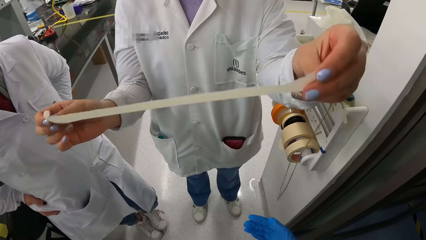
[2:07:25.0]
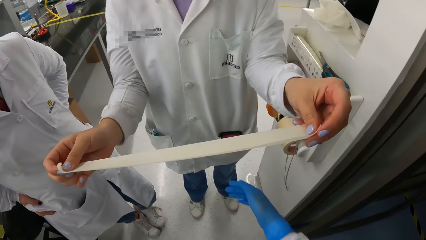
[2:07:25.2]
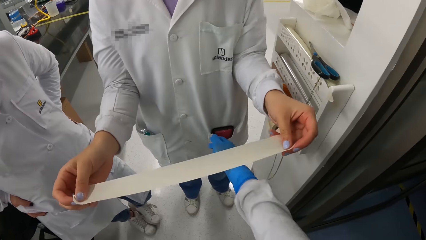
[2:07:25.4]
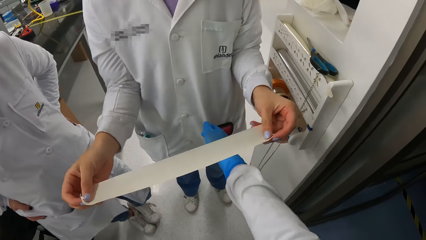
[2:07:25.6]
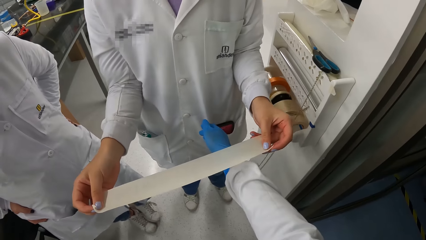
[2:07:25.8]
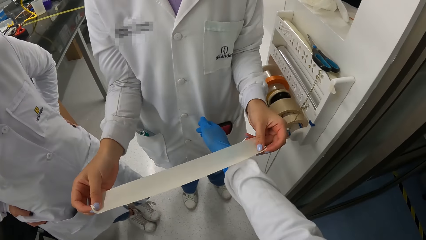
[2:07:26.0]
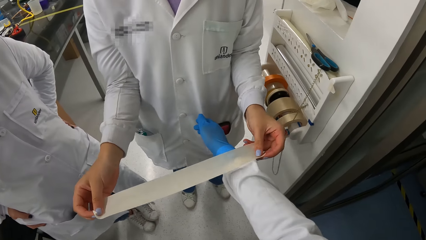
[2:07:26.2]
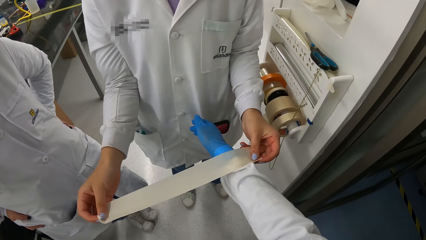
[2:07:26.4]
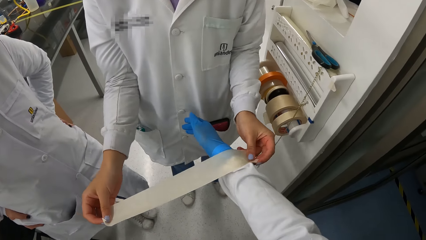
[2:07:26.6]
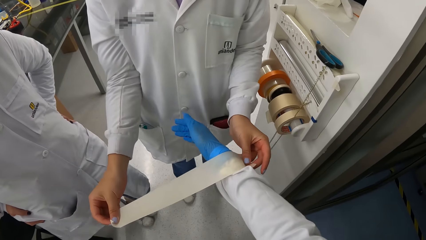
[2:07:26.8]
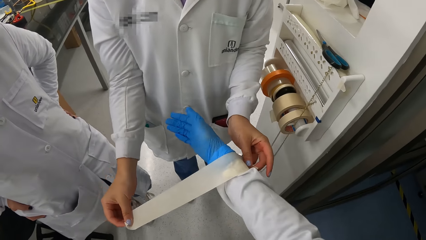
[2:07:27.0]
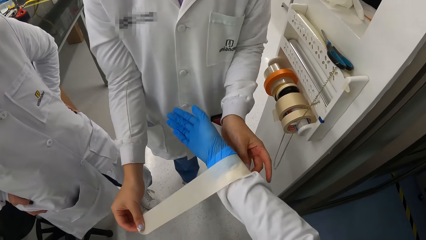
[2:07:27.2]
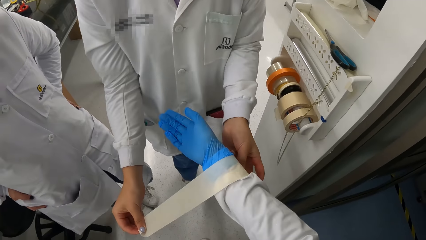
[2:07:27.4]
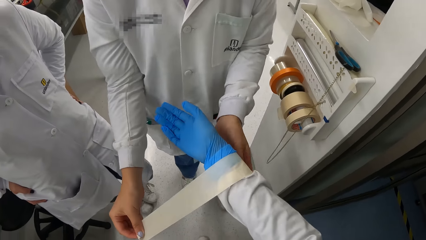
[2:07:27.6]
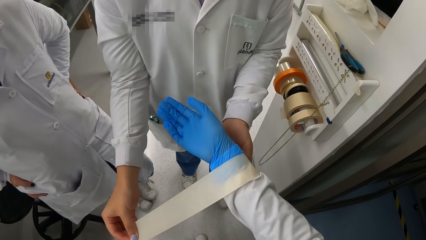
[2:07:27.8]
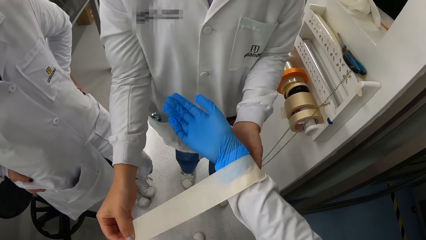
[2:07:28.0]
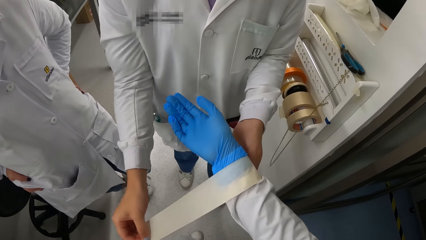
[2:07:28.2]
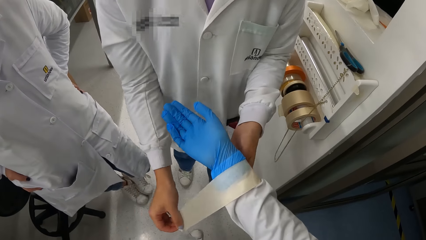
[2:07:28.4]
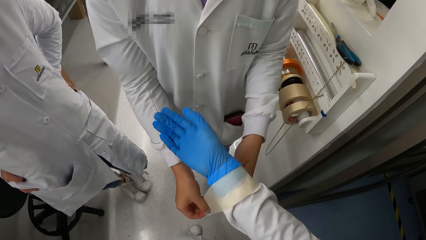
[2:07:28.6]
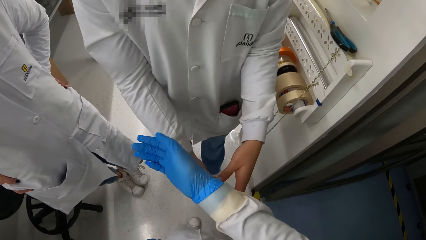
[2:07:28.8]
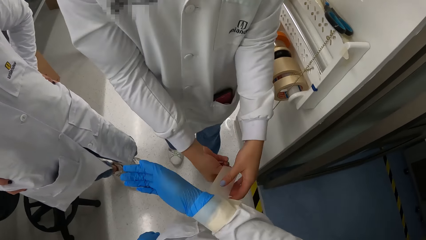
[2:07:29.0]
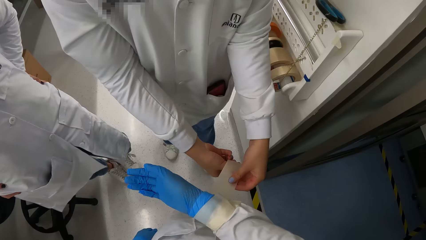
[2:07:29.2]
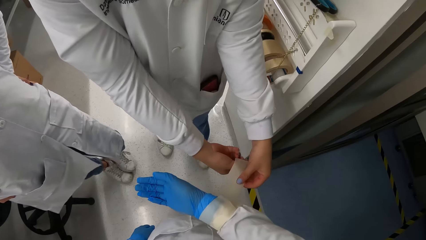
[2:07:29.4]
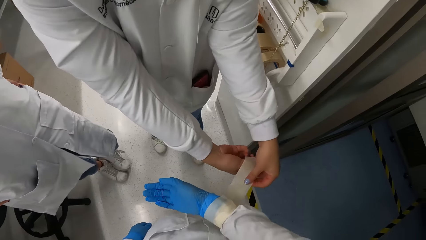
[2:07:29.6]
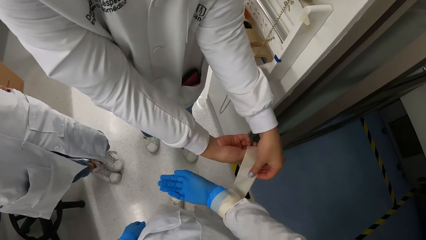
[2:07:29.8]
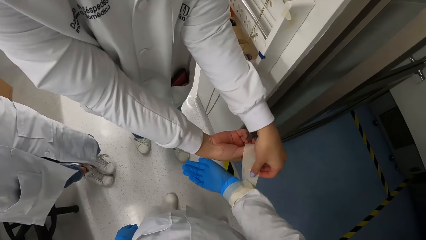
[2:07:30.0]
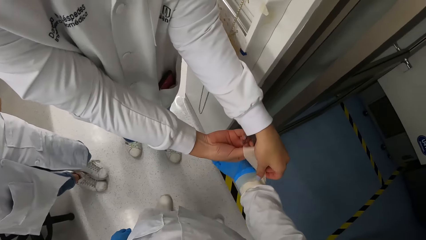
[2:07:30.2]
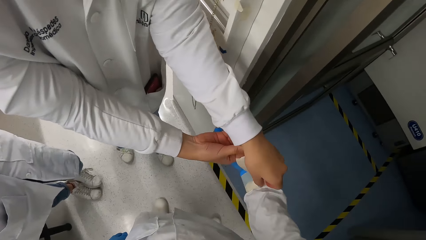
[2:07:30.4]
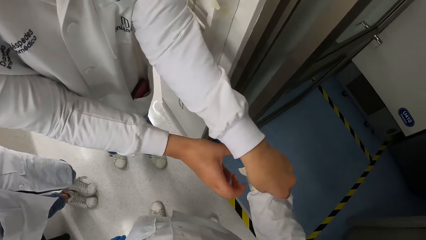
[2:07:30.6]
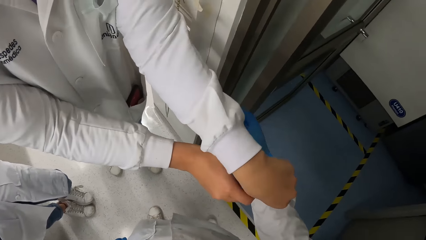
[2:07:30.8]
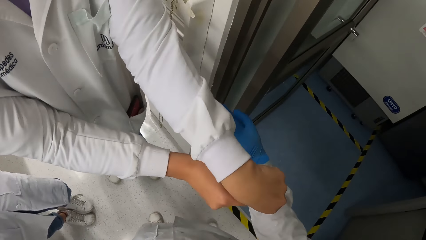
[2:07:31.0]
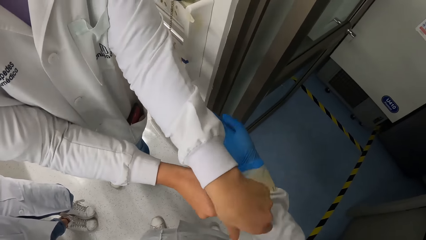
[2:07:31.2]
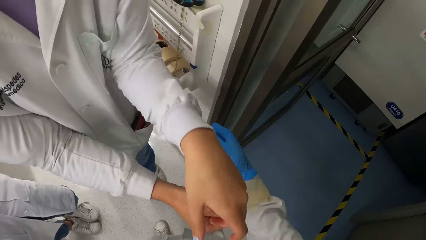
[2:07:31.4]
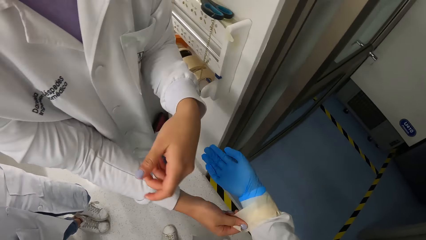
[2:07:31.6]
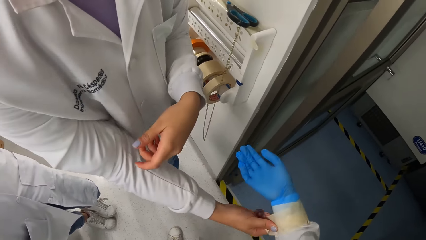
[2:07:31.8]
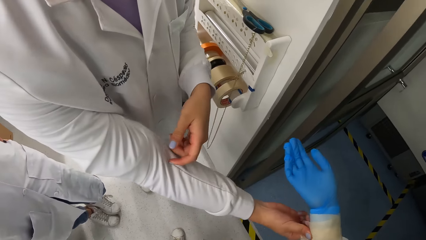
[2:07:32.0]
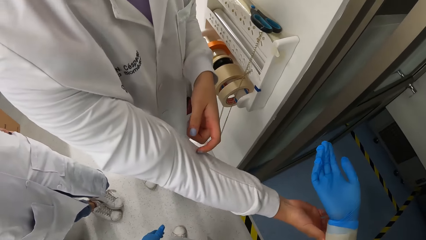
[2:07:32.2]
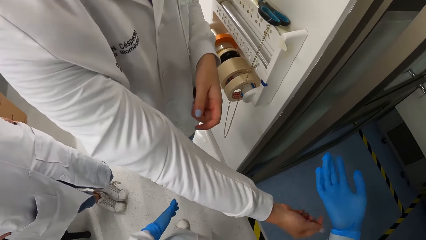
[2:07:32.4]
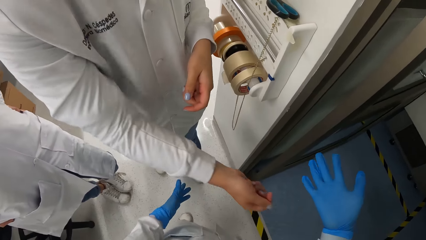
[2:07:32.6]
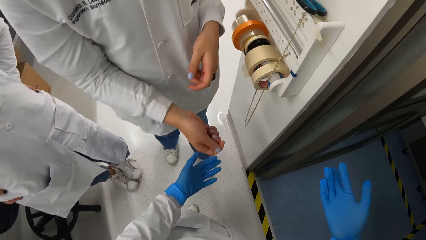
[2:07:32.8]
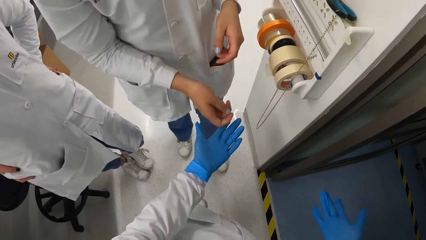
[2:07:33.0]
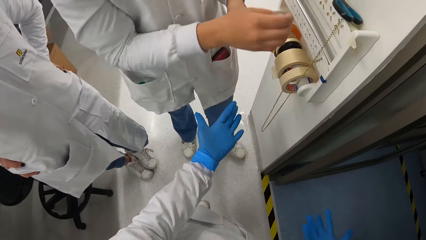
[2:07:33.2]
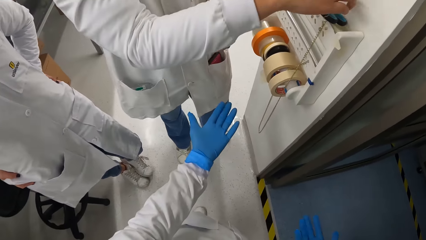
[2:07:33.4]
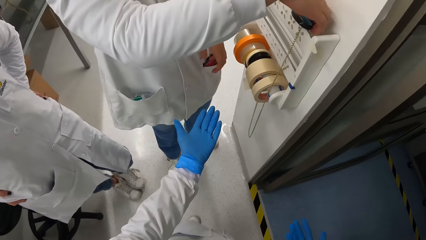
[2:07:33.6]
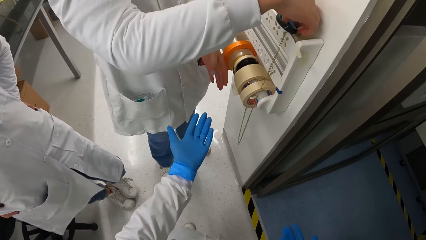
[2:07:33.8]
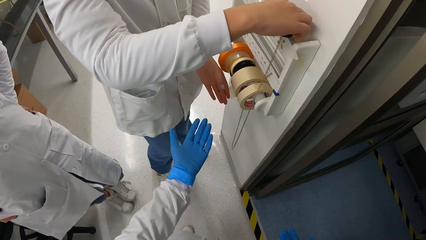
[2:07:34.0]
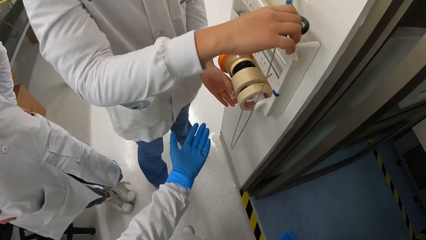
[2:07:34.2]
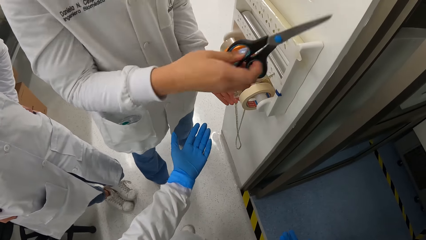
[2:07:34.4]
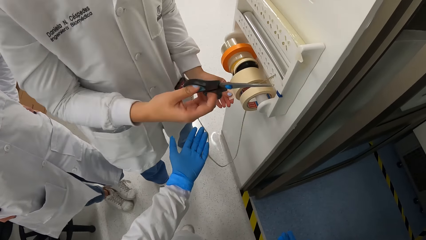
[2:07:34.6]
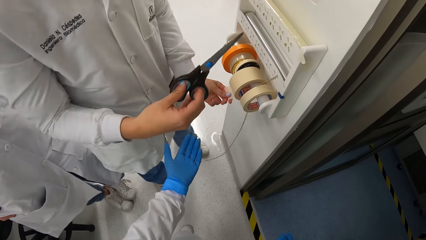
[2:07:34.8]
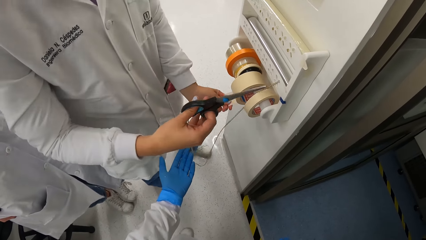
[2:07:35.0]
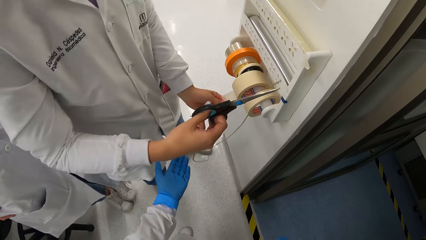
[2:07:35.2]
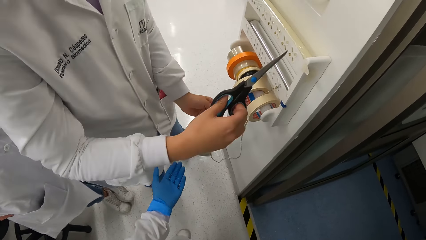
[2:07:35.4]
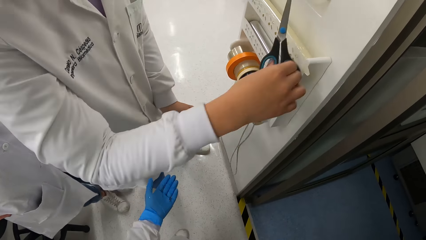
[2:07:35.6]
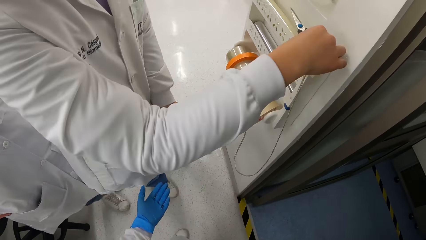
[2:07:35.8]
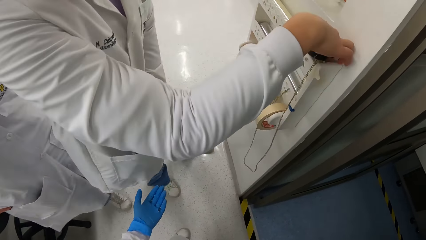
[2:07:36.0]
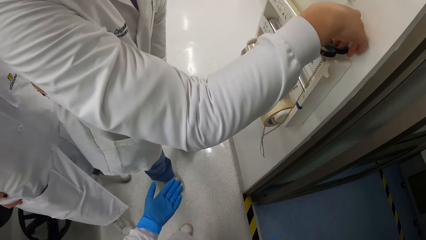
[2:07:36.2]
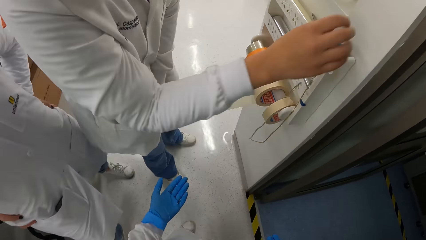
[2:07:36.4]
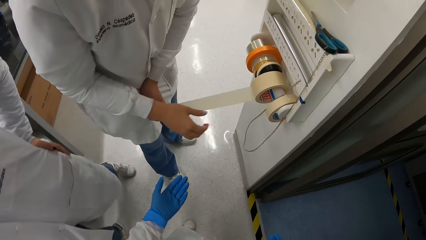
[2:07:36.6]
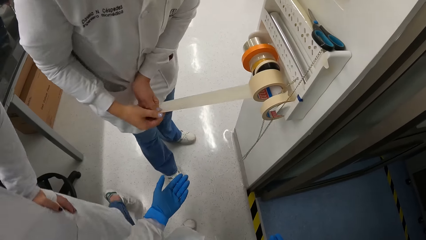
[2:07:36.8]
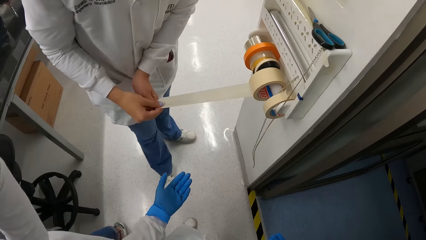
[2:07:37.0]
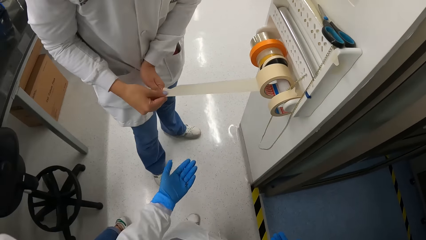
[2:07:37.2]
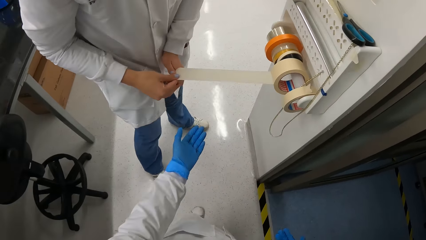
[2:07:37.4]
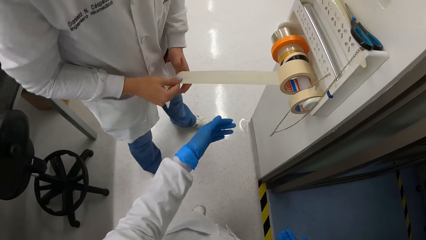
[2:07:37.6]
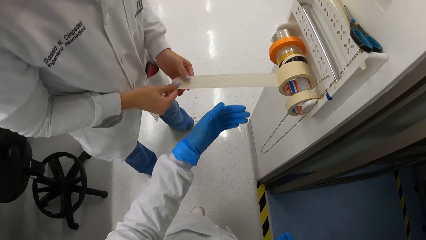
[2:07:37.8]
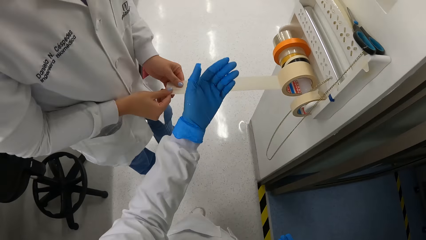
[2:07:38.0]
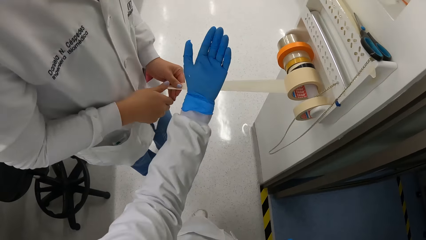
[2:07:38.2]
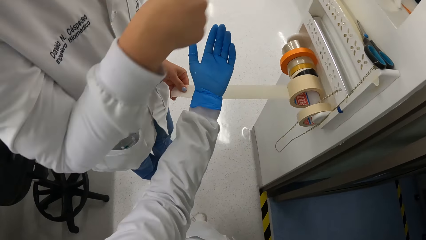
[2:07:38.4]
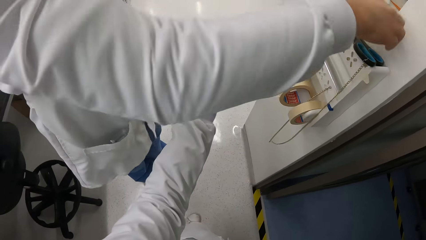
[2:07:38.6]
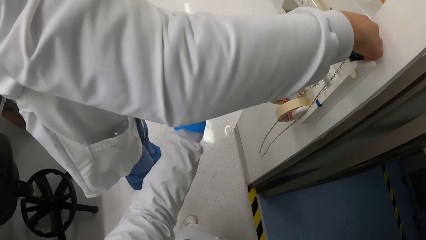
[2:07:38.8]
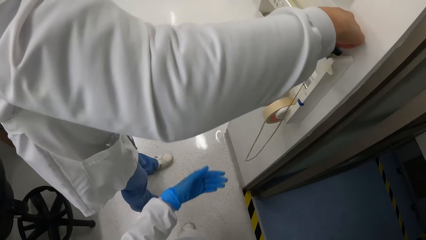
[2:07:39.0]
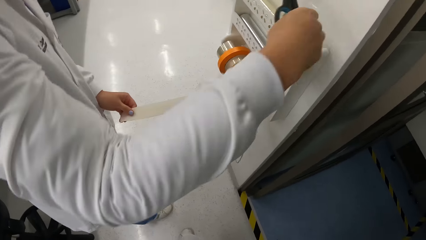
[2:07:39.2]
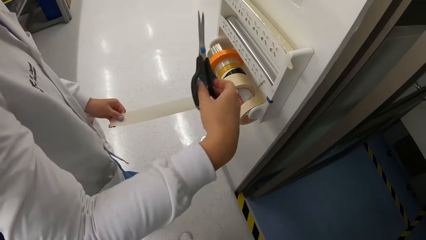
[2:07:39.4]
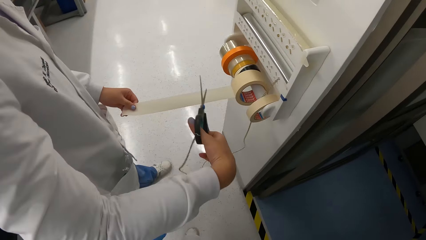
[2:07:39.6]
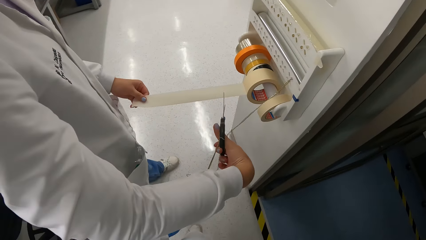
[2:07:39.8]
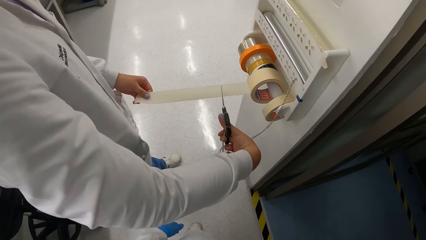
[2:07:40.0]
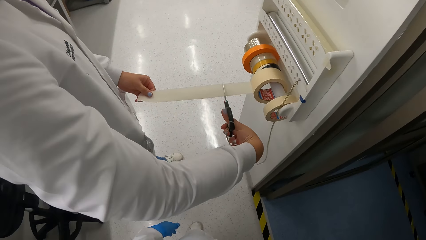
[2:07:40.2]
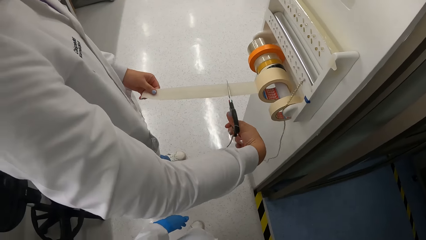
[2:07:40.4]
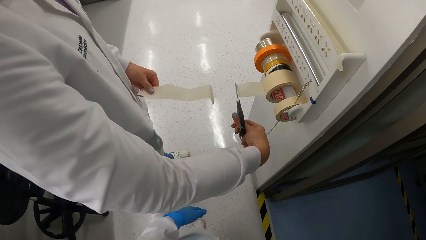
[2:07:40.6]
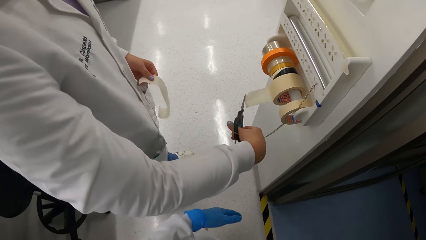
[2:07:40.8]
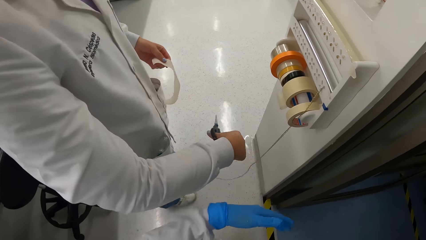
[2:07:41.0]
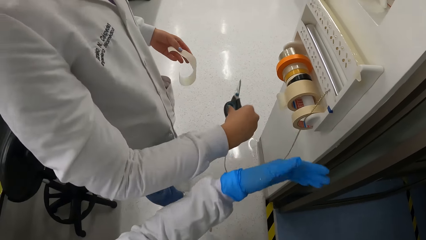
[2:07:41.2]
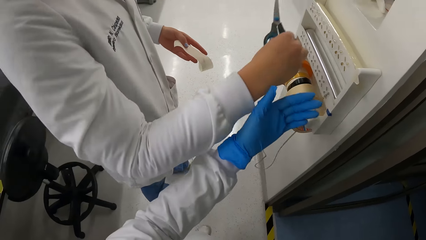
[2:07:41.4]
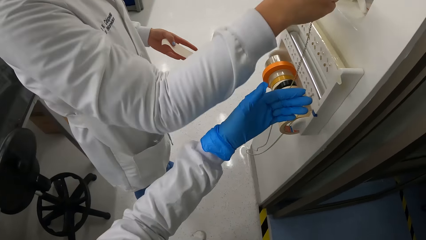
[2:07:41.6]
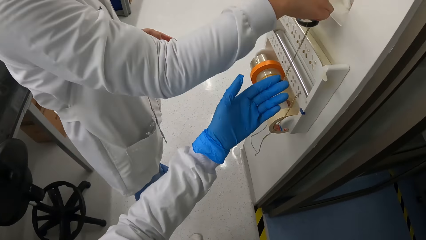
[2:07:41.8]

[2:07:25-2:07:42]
A woman adjusts a tape. She wraps the tape around the glove and laboratory coat sleeve on the right hand of the camera wearer with both hands. The camera wearer stretches a hand. The woman picks the scissors from the top of the cabinet handle with her right hand. She pulls out some tape from the roll of masking tape on the cabinet handle with her left hand. She holds the scissors. She holds the tape. She places the scissors on the top of the cabinet handle with her right hand. The camera wearer puts a scissor on a holder. Another woman walks past the camera wearer. The first woman pulls out the tape from the roll of masking tape on the cabinet handle with both hands. She holds the tape with her left hand. She picks the scissors from the top of the cabinet handle with her right hand. She holds the scissors. She cuts the tape in her left hand from the roll of masking tape on the cabinet handle with the scissors in her right hand.
